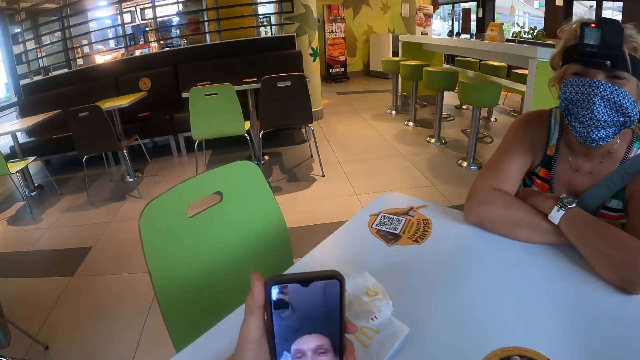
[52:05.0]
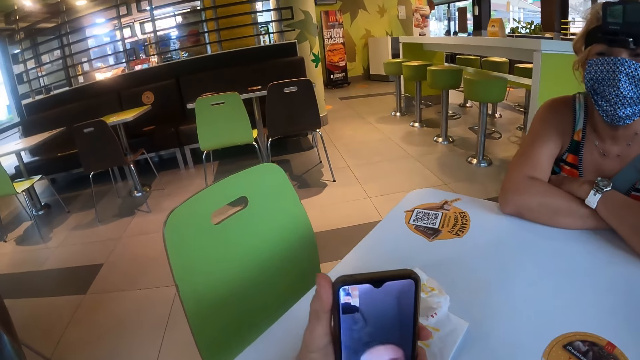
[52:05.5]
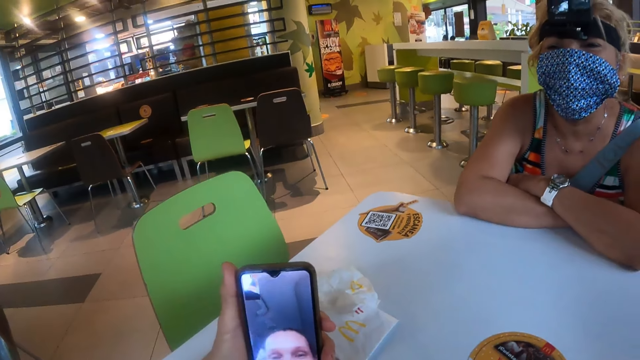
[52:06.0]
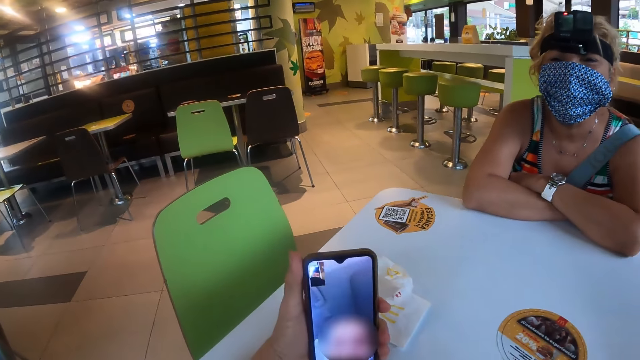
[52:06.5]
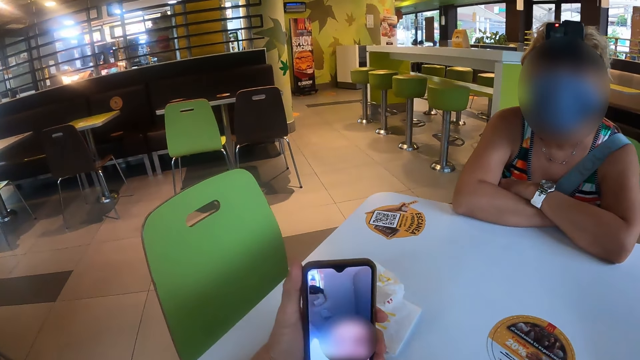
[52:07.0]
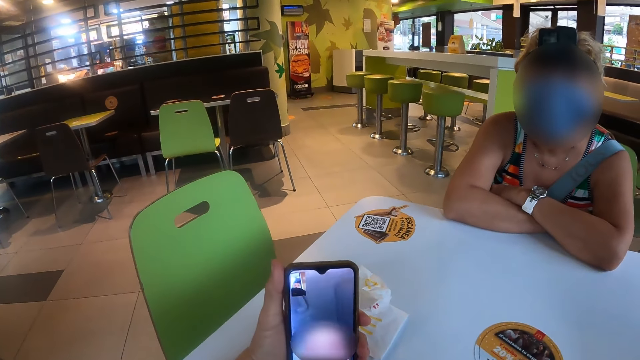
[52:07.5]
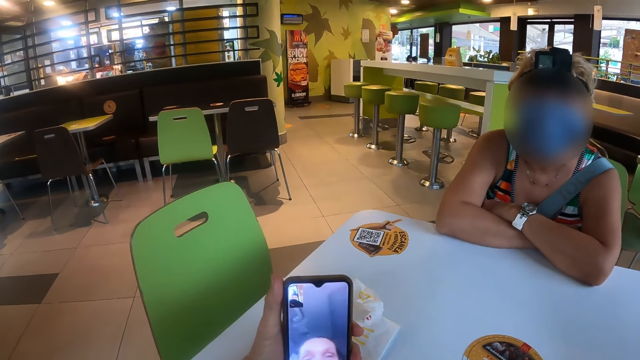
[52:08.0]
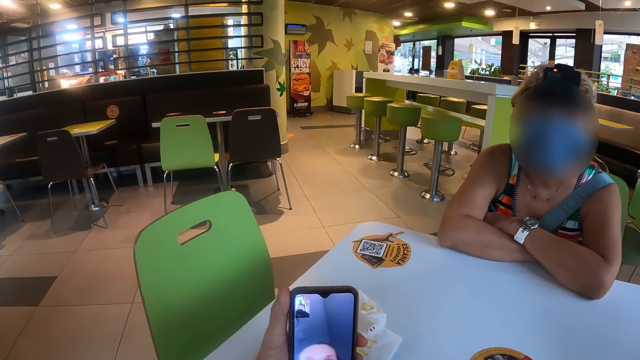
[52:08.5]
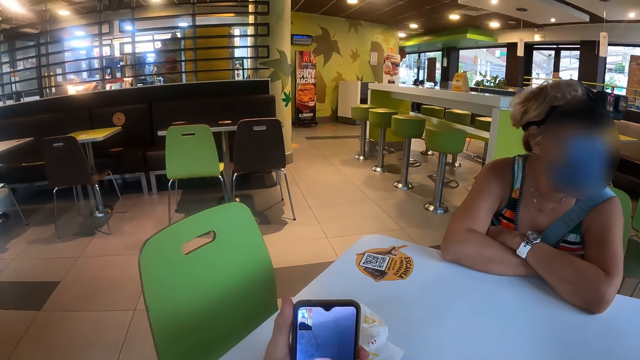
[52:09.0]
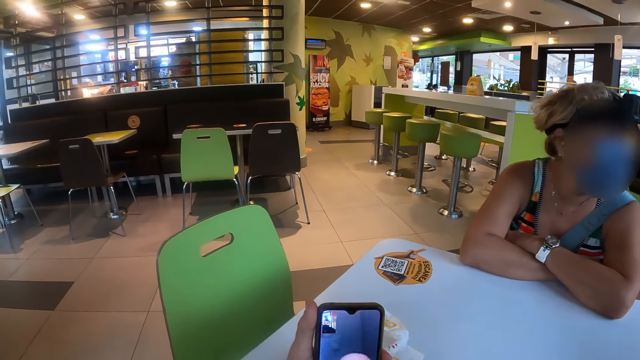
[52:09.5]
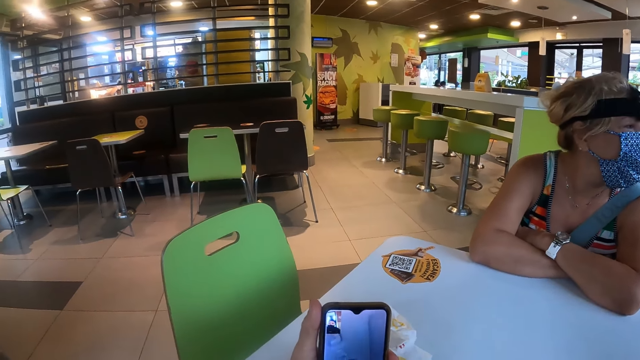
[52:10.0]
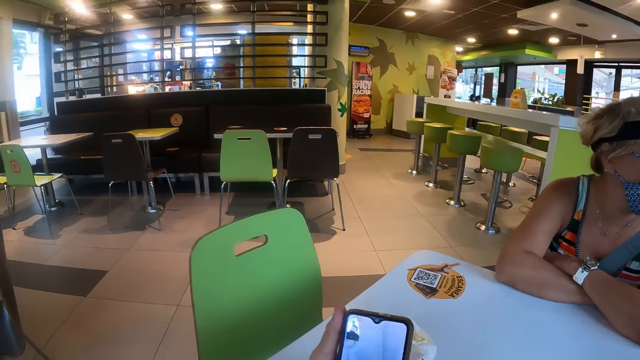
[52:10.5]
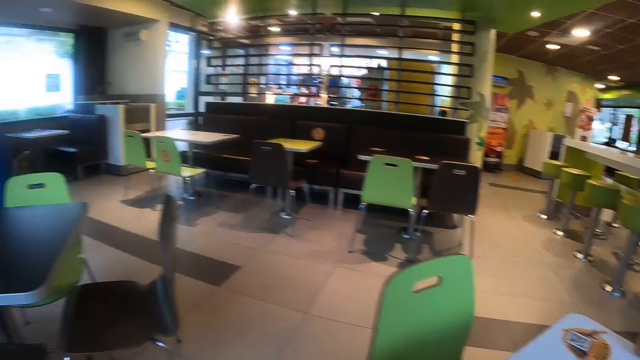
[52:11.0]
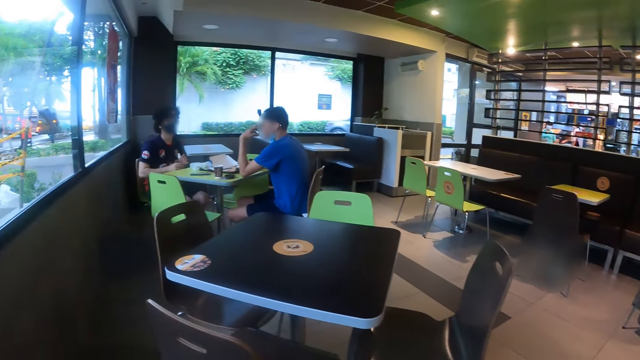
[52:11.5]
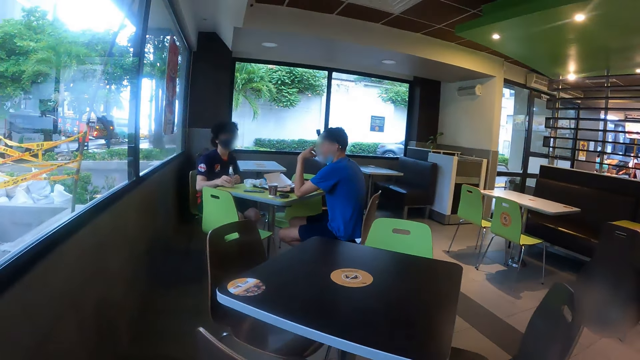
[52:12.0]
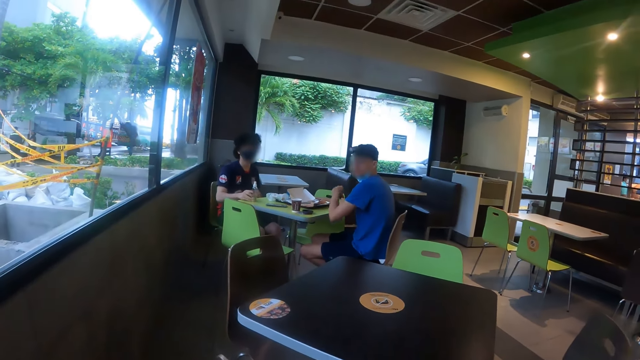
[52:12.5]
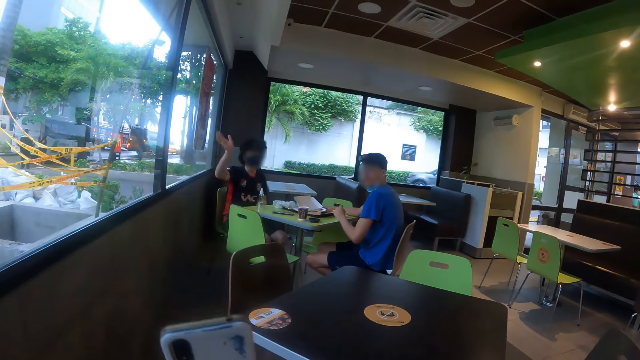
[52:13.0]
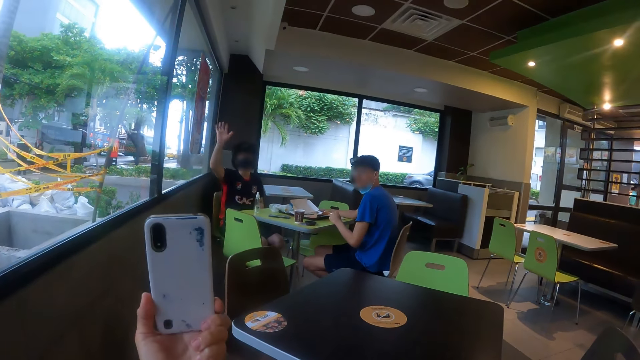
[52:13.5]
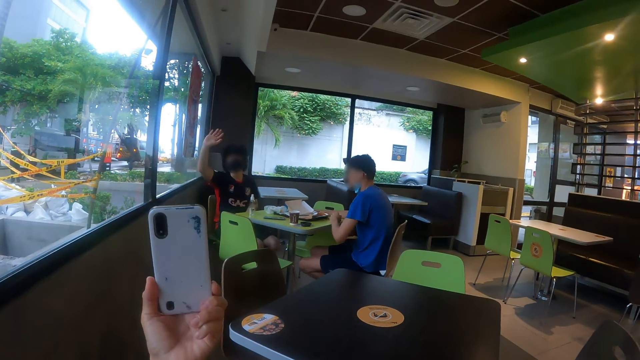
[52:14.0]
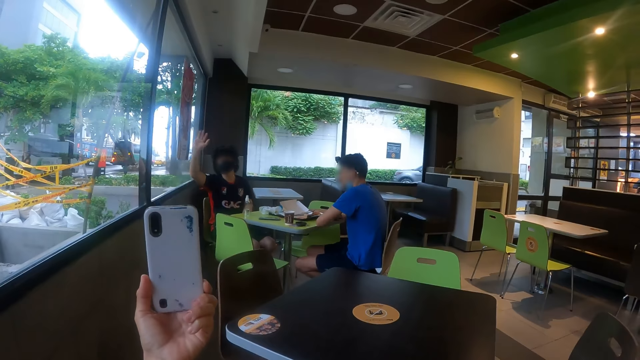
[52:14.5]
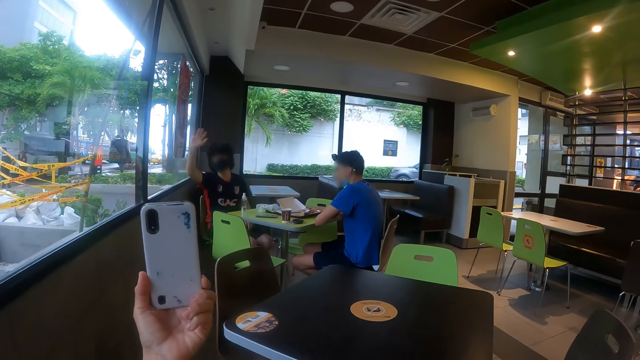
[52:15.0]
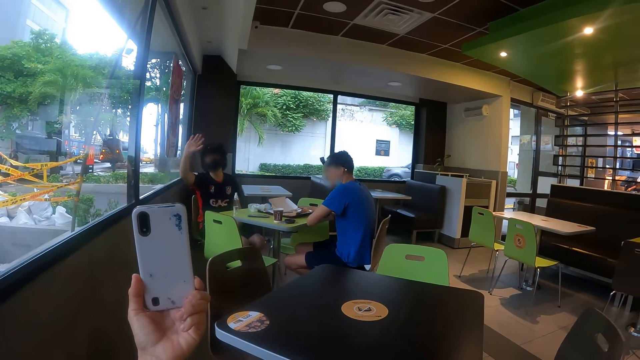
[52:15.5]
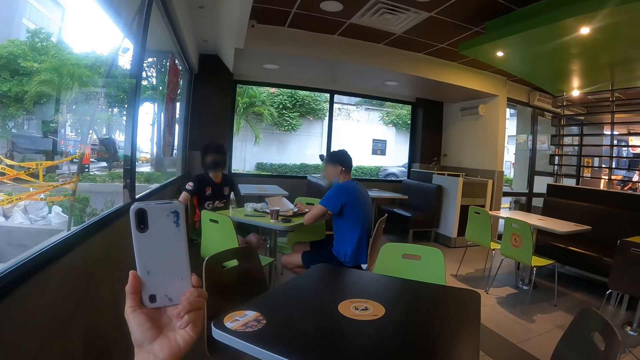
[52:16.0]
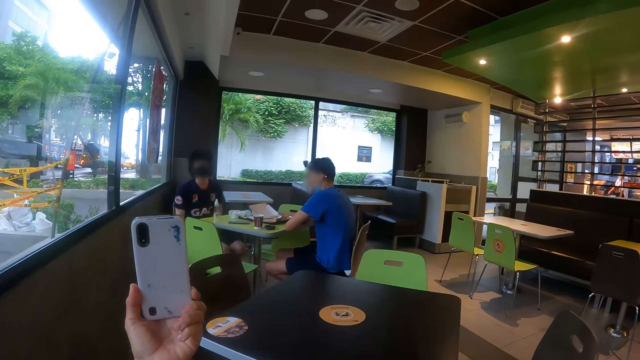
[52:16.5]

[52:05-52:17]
The camera wearer lifts up the phone. They move around the restaurant and show the phone to a man. The man waves at the camera wearer. The camera wearer lifts up the phone.

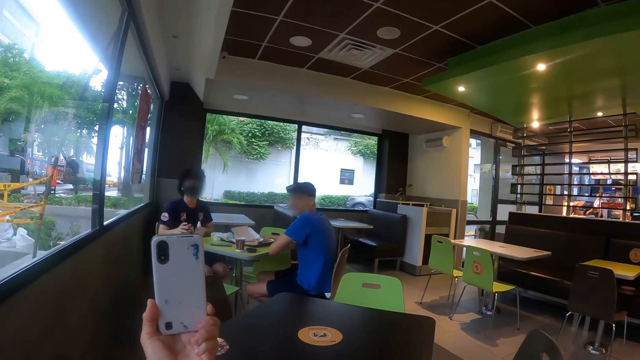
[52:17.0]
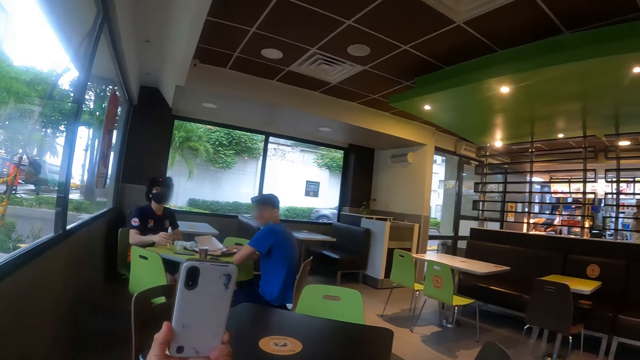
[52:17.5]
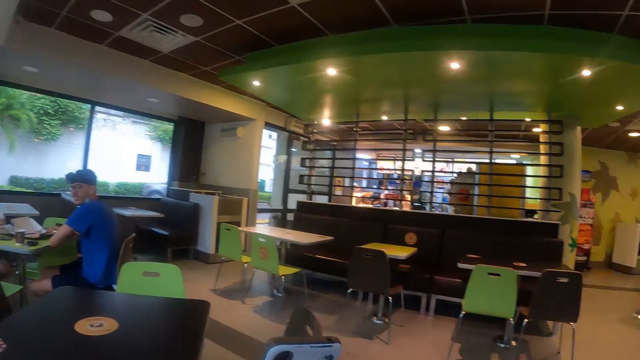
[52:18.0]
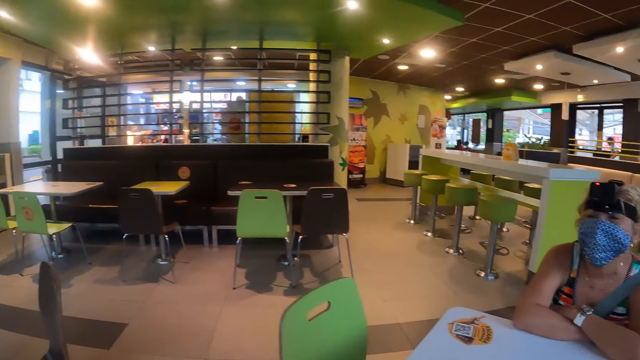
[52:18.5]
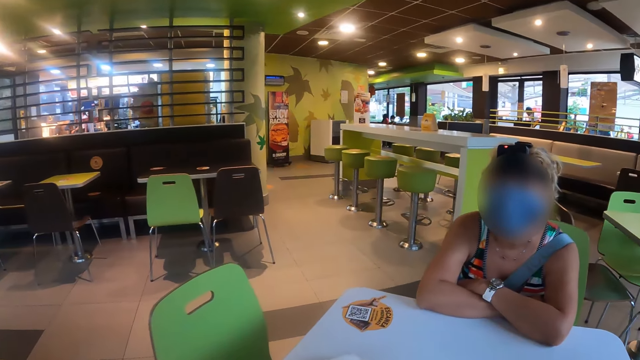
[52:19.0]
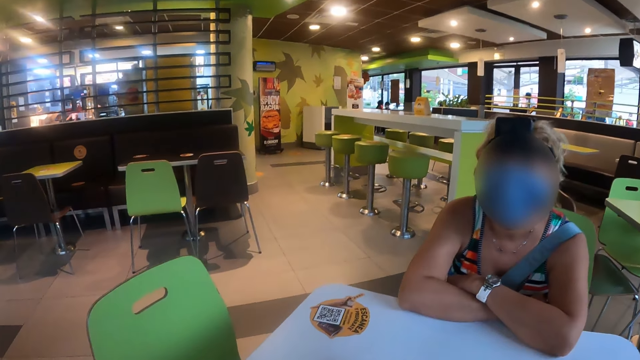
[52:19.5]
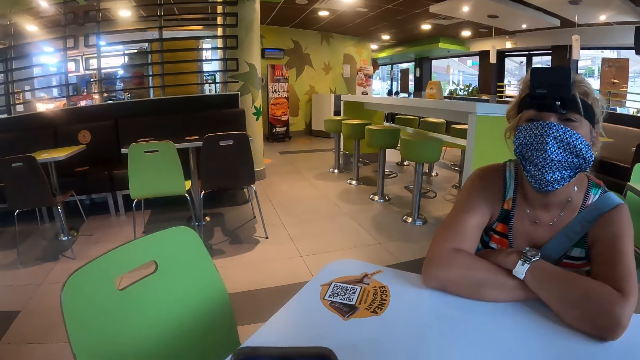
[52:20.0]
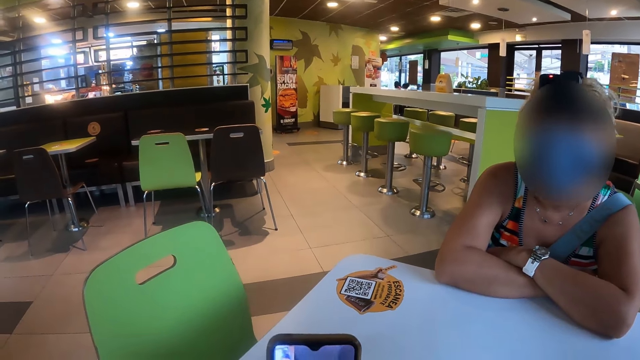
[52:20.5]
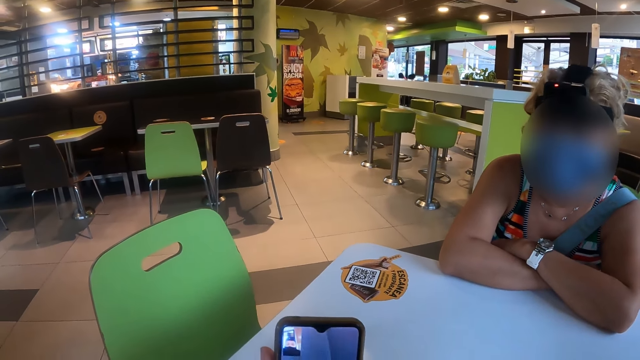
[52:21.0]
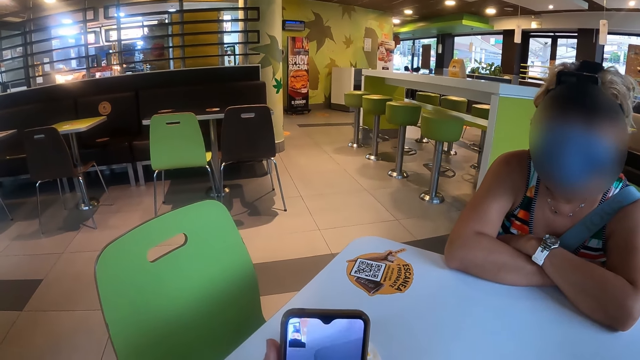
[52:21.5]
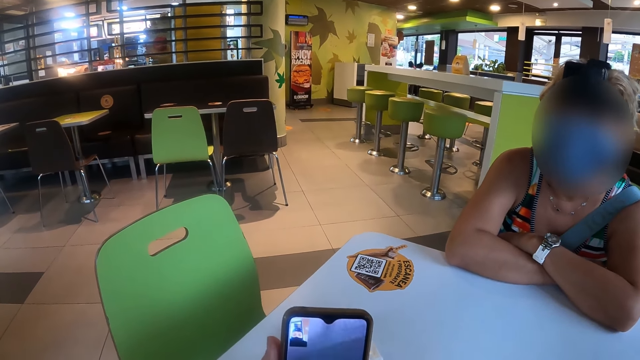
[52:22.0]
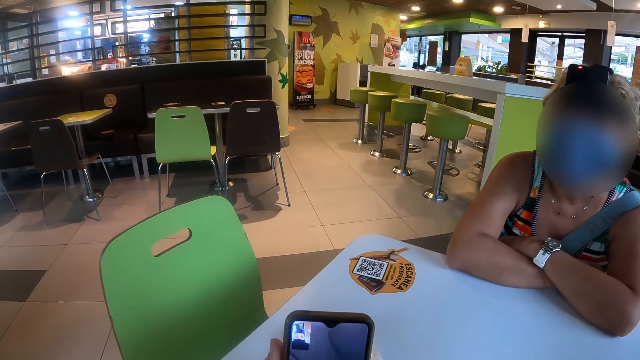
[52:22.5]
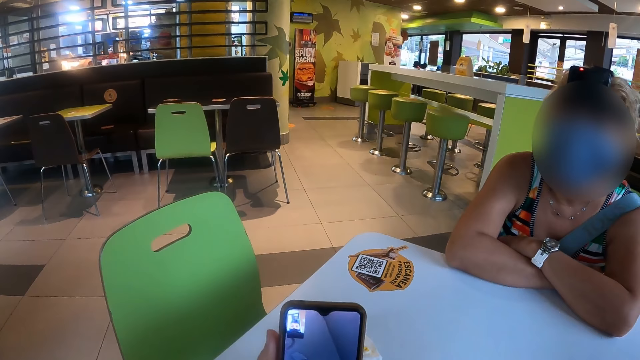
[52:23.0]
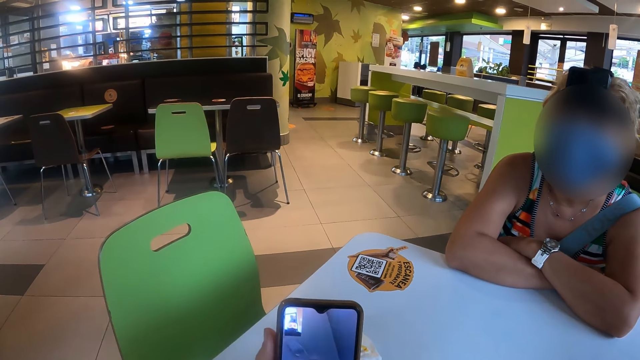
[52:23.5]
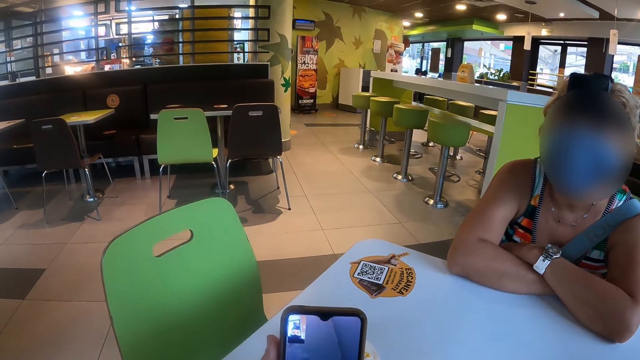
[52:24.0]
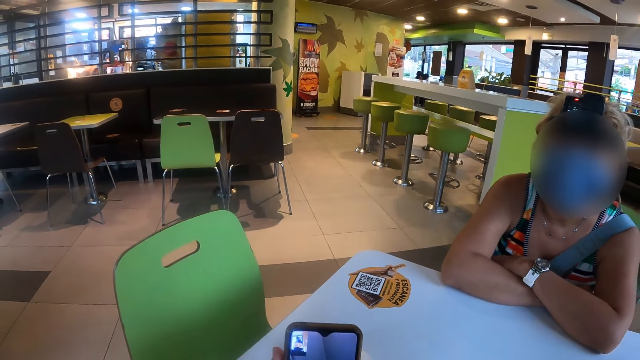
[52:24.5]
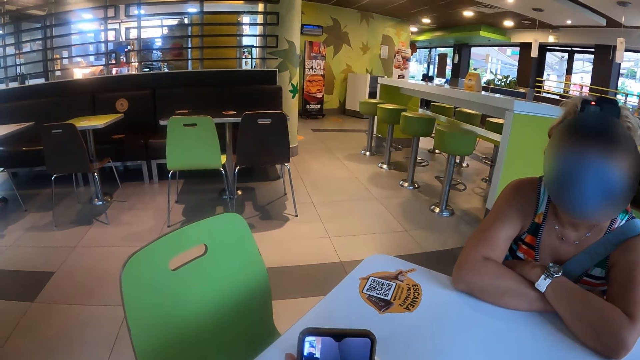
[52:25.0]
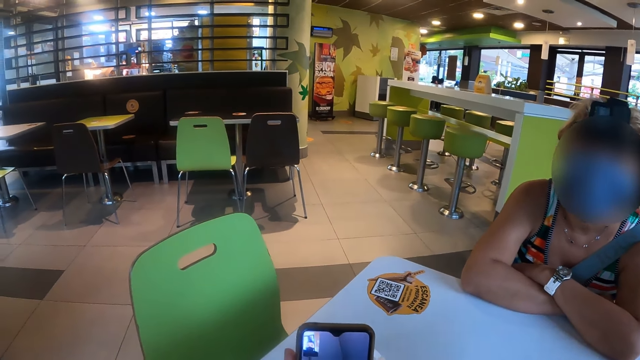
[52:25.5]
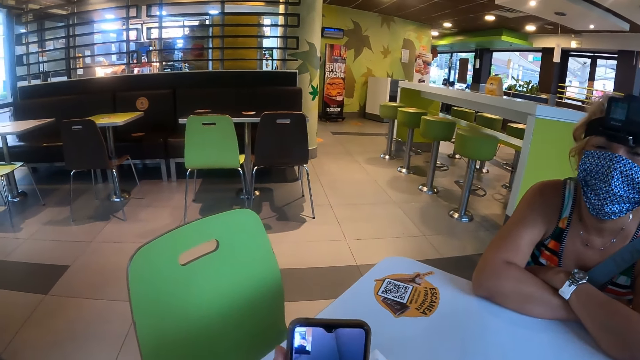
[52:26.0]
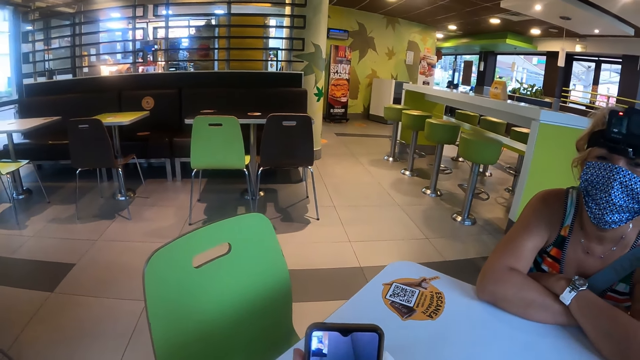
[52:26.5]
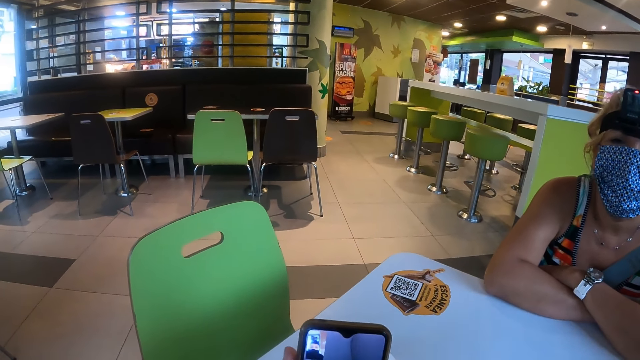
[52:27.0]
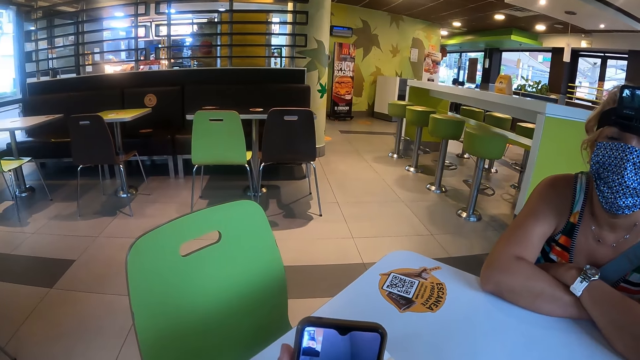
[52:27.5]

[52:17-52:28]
The camera wearer moves around the restaurant. A woman talks to the camera wearer. The camera wearer looks at the phone.
